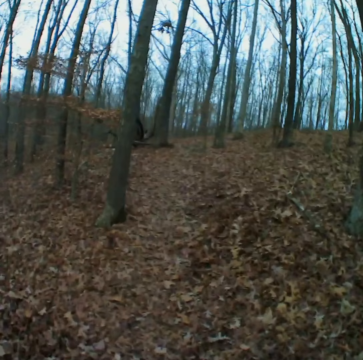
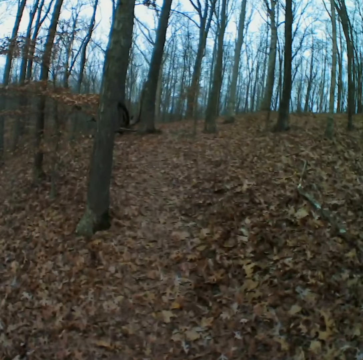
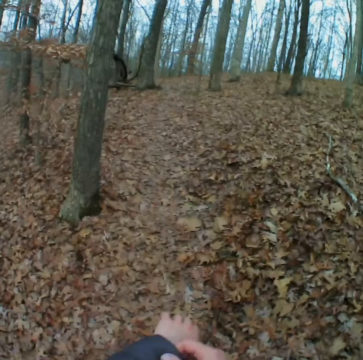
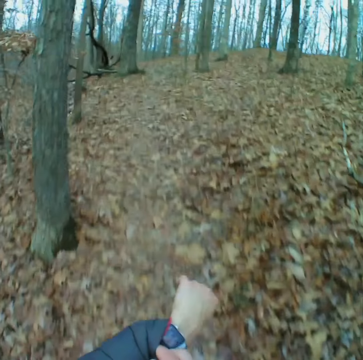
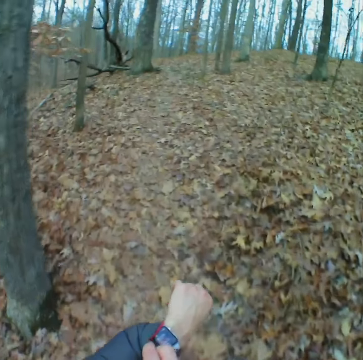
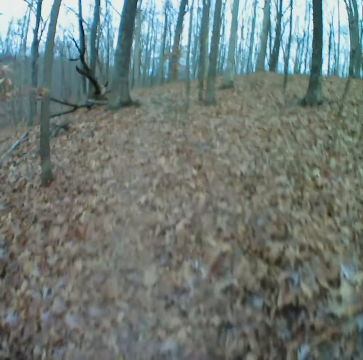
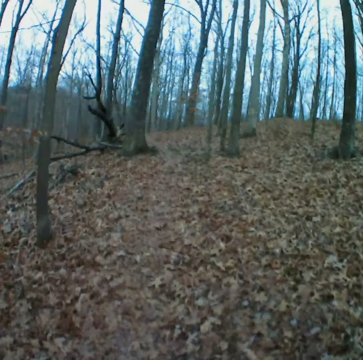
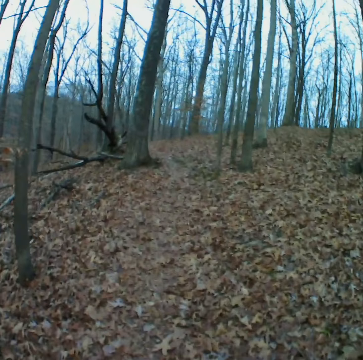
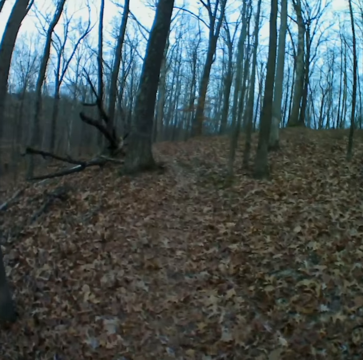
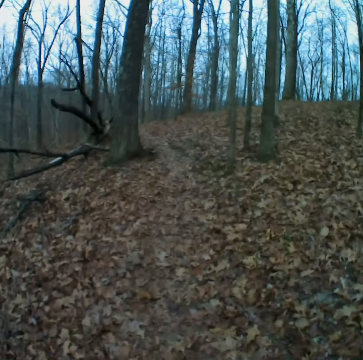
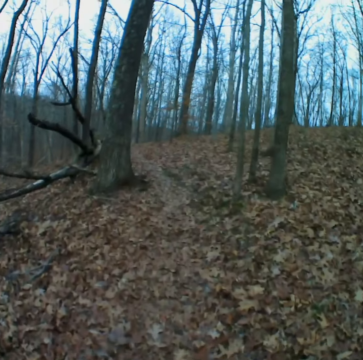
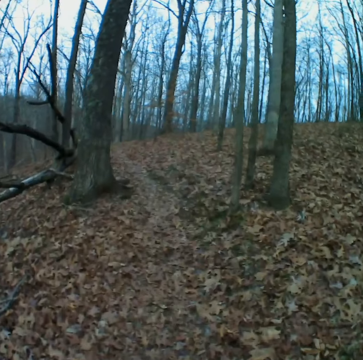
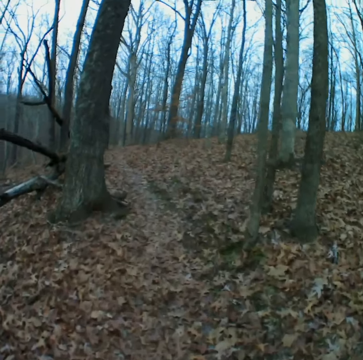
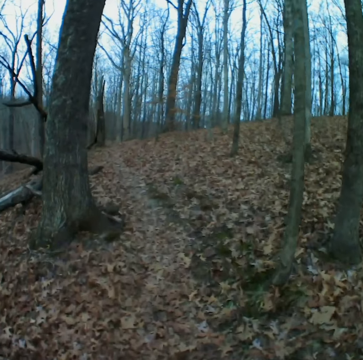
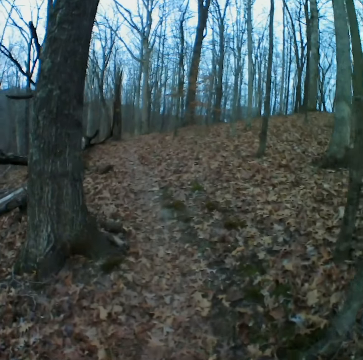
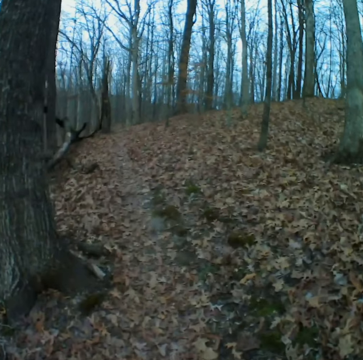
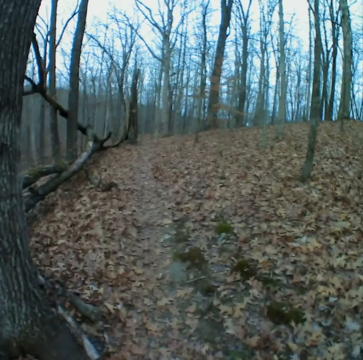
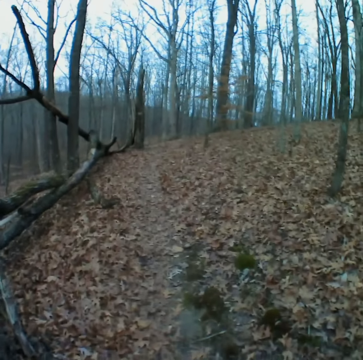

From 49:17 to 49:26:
The camera wearer moves the garment. He walks on the path. He moves the garment. He stares at his hand. He walks on the path. He stares forward.

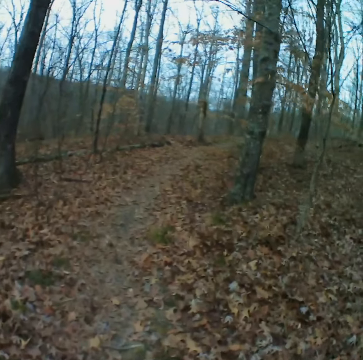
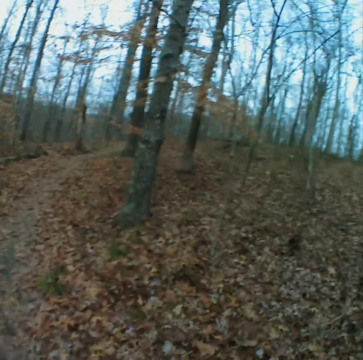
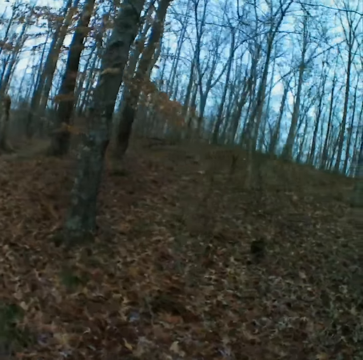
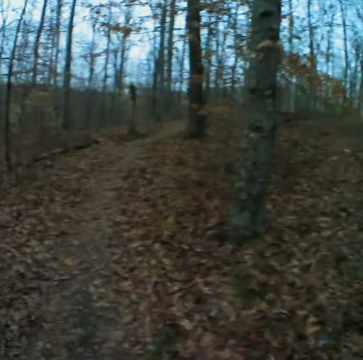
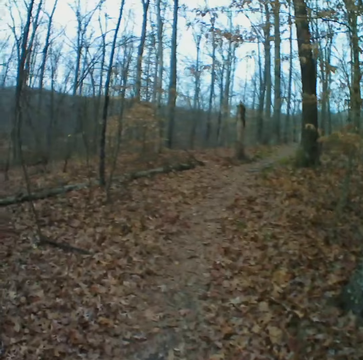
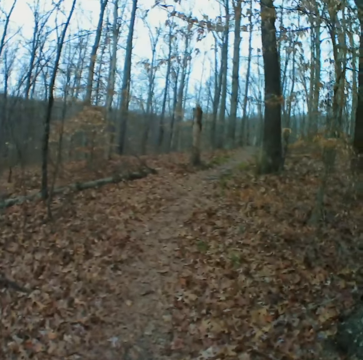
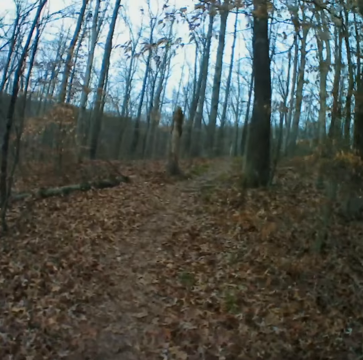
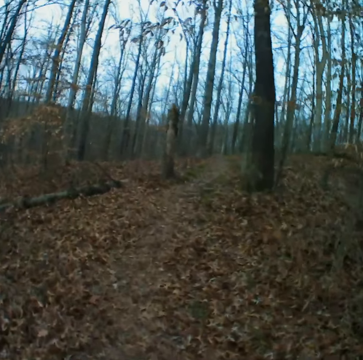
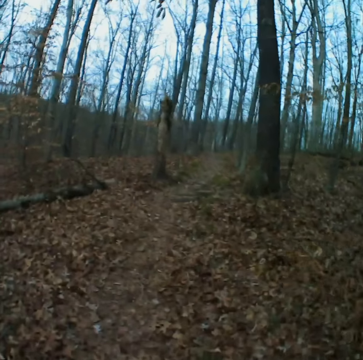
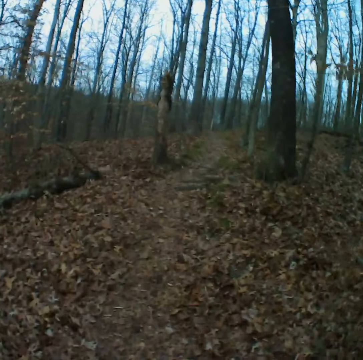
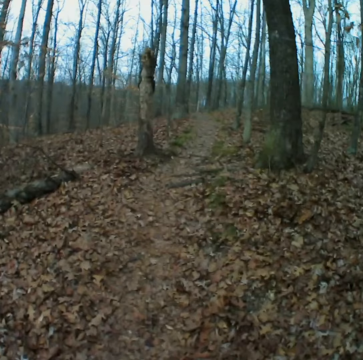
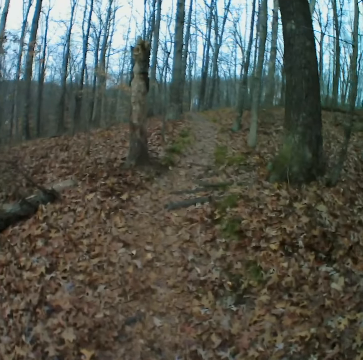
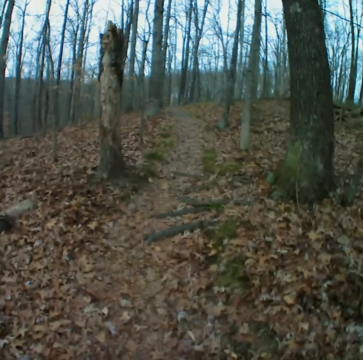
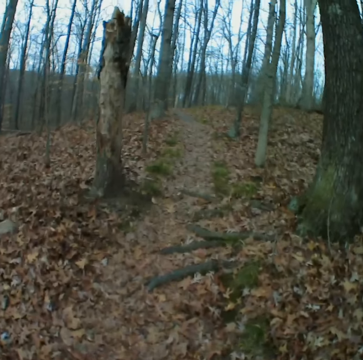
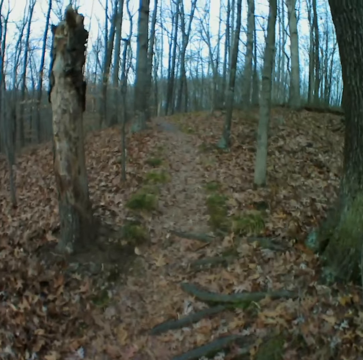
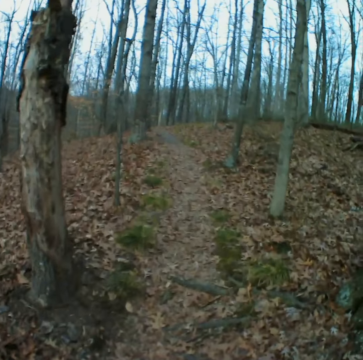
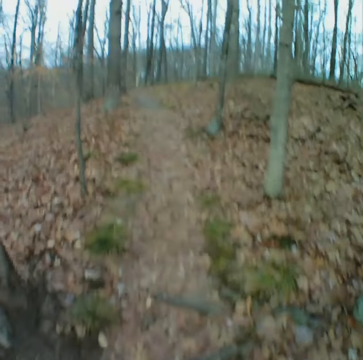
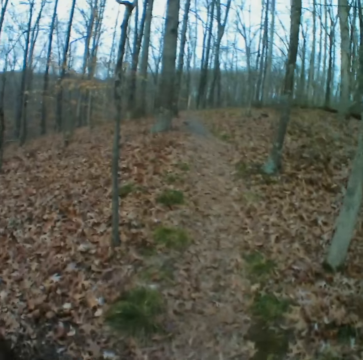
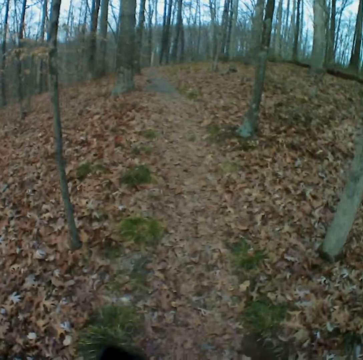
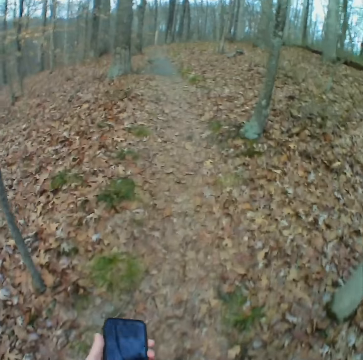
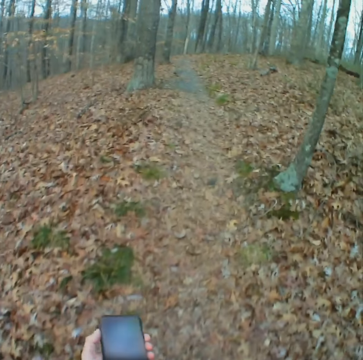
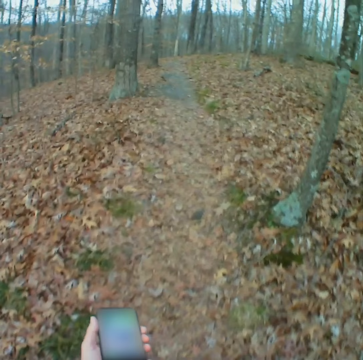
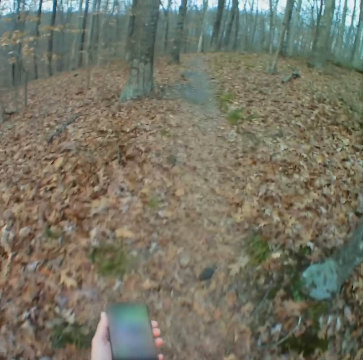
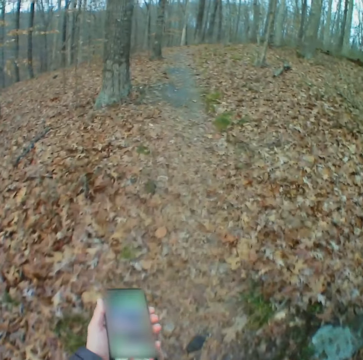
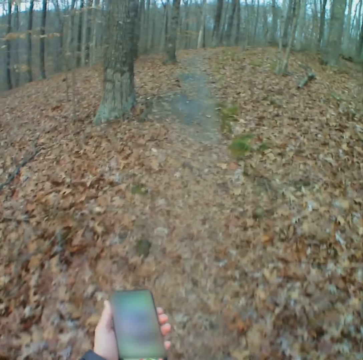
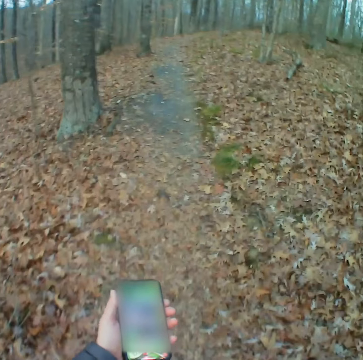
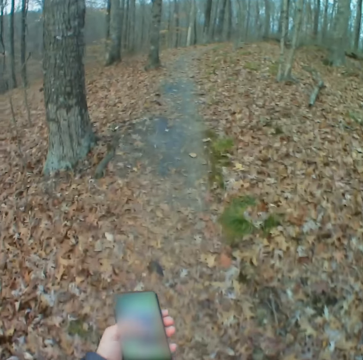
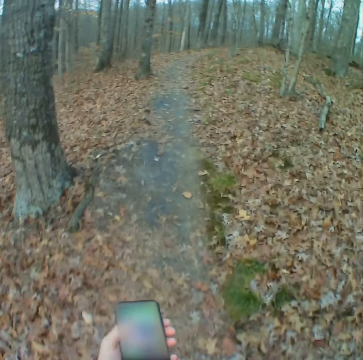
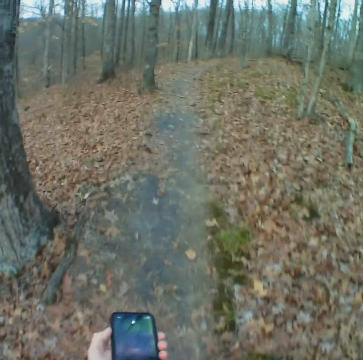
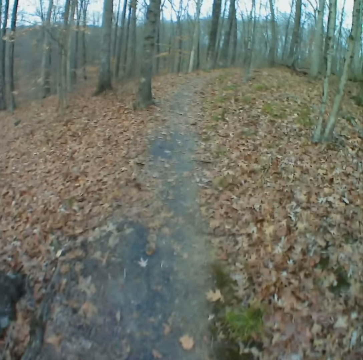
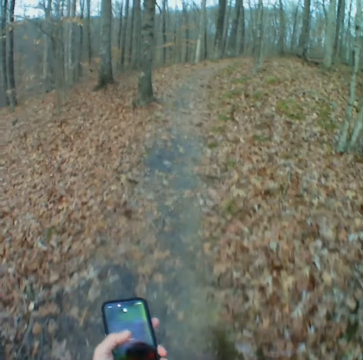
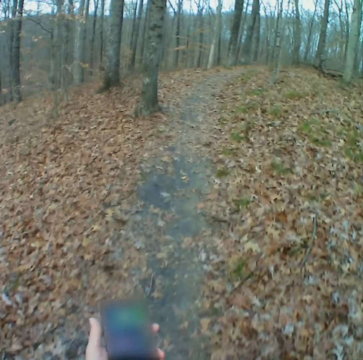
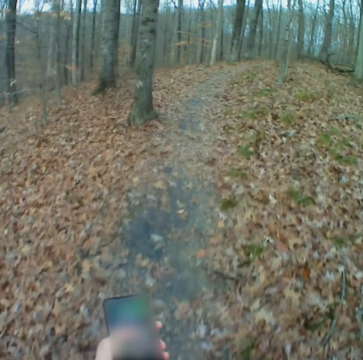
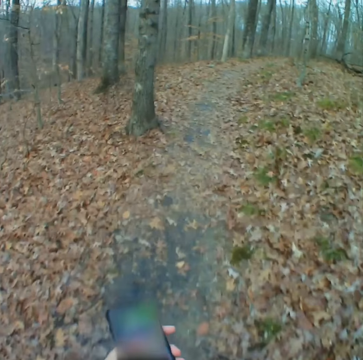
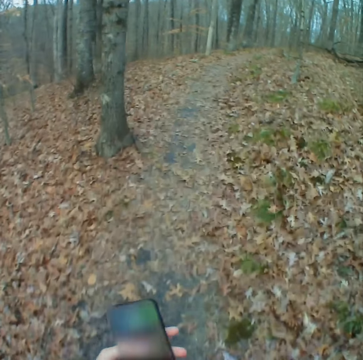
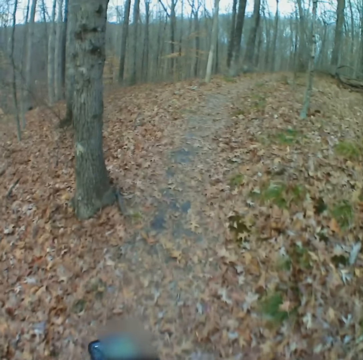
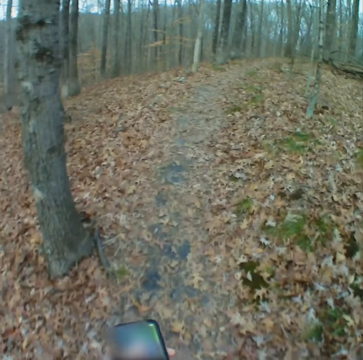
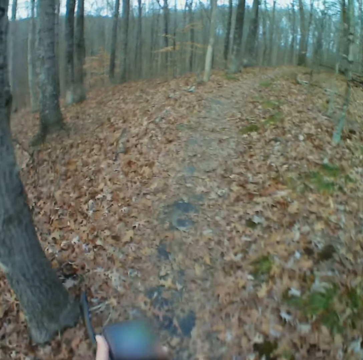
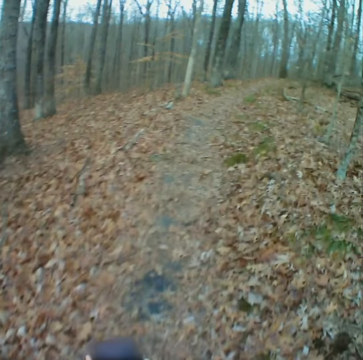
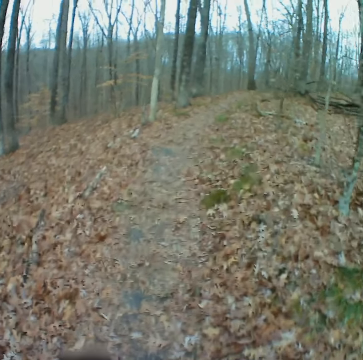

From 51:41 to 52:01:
The camera wearer looks around. They stare forward. They stare at the phone. They operate the phone. They walk on the path. They switch the phone. They operate the phone. They scroll the phone.

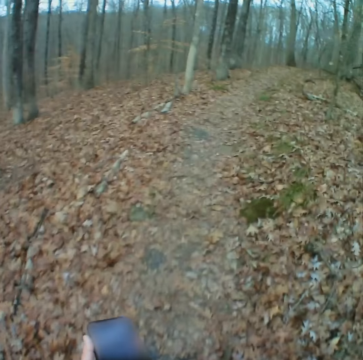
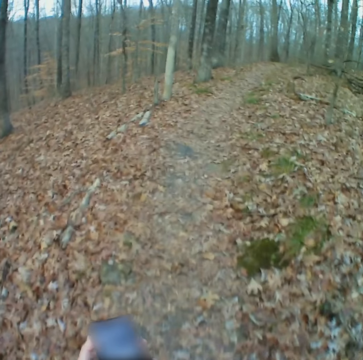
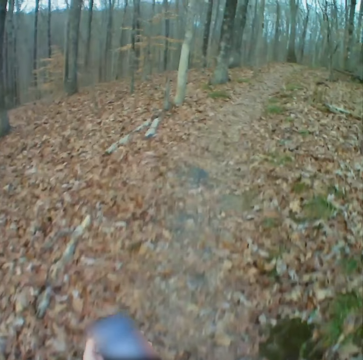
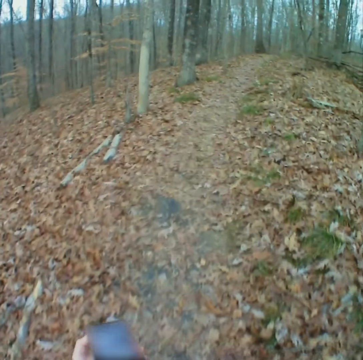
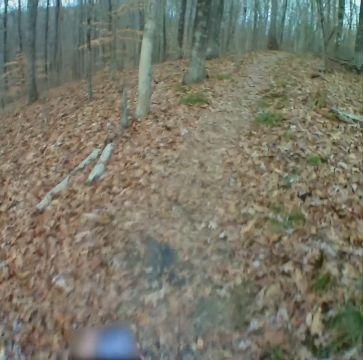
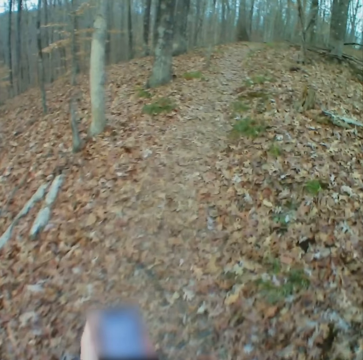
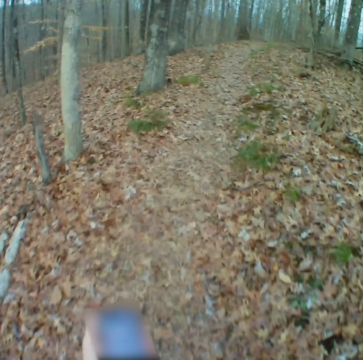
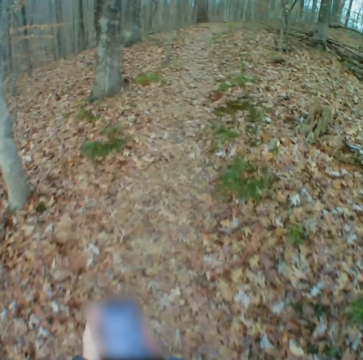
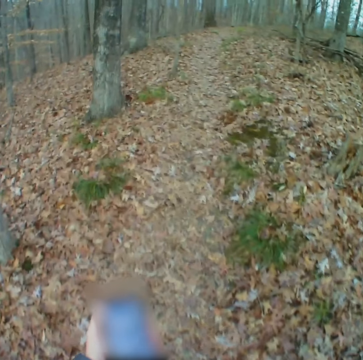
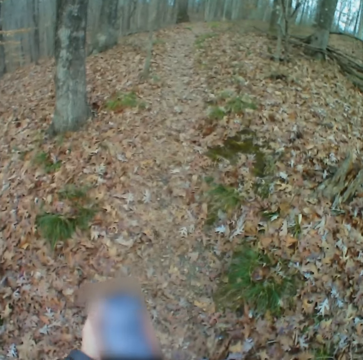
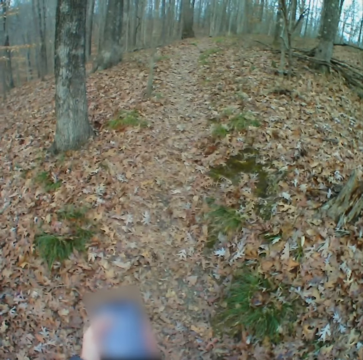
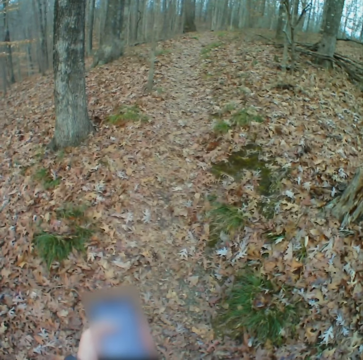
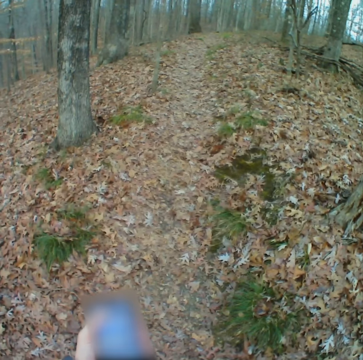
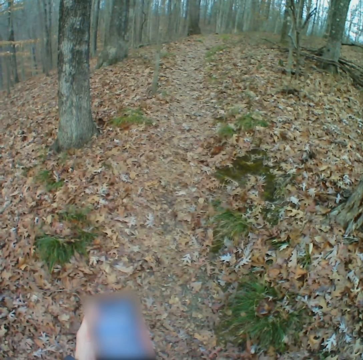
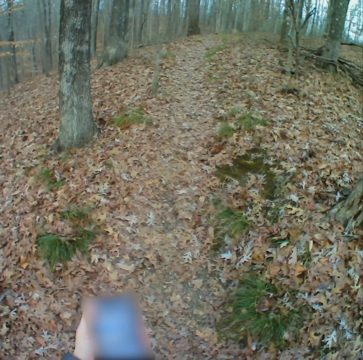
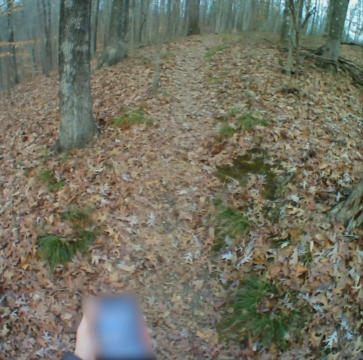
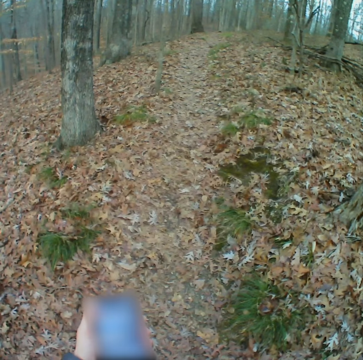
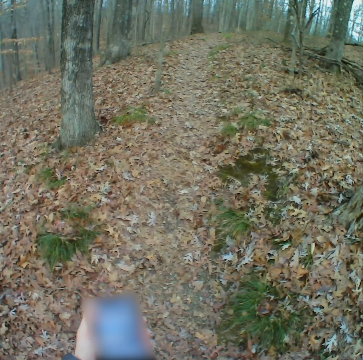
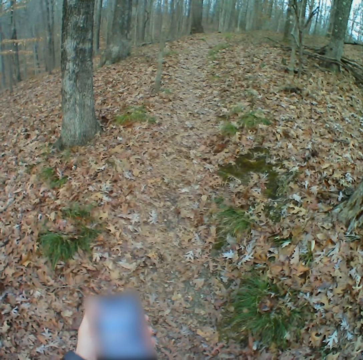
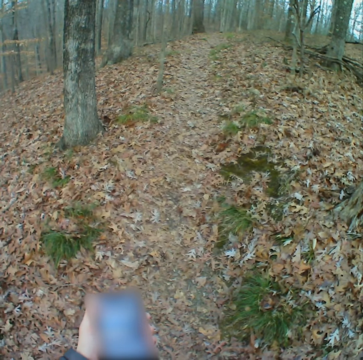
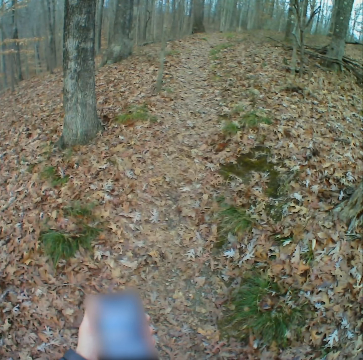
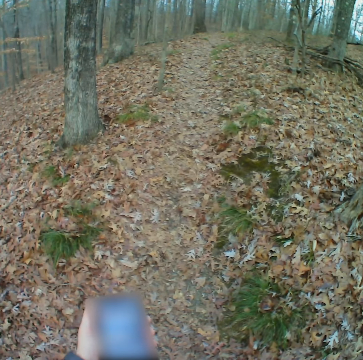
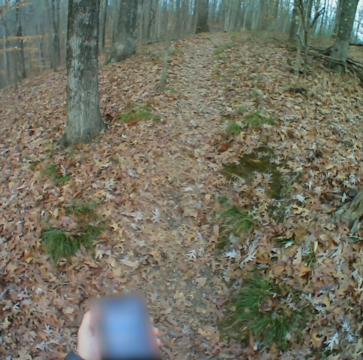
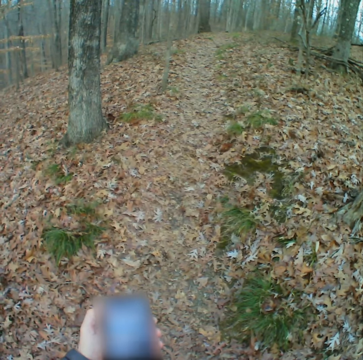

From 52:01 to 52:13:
The camera wearer stops walking. They stare at the phone.
